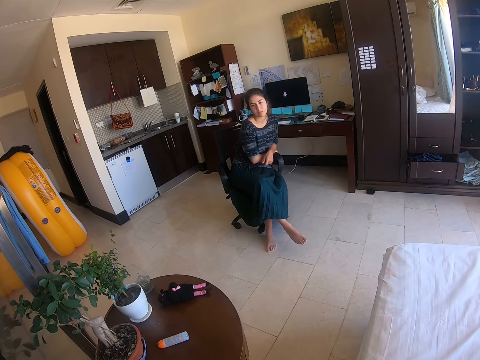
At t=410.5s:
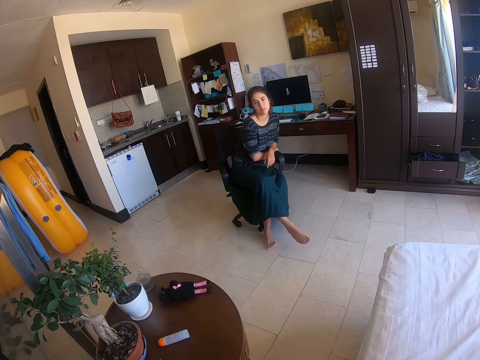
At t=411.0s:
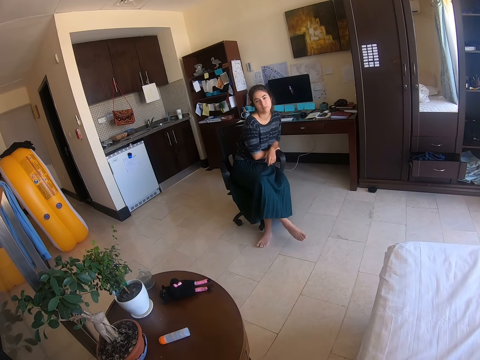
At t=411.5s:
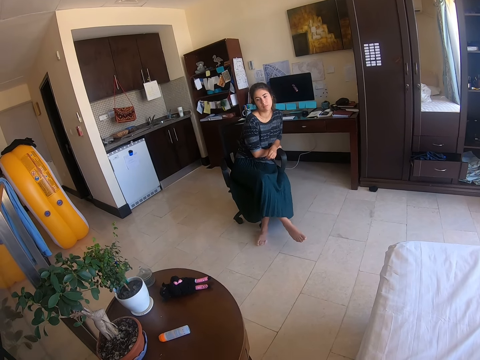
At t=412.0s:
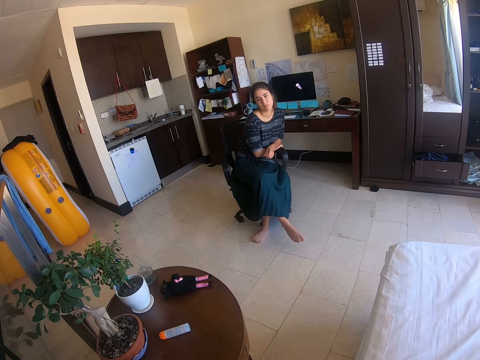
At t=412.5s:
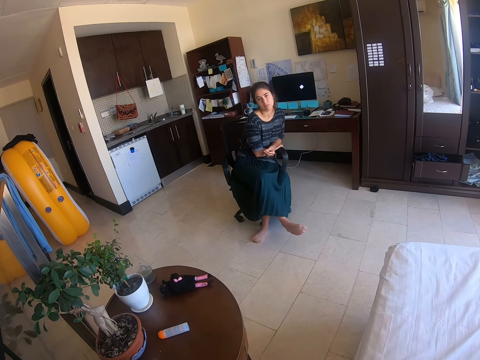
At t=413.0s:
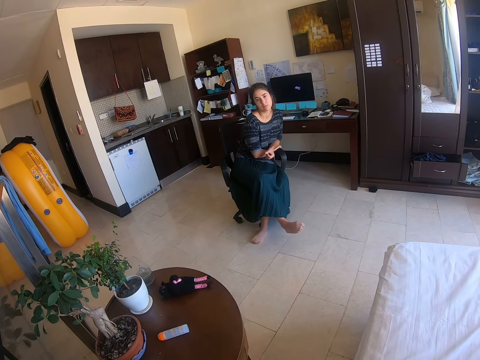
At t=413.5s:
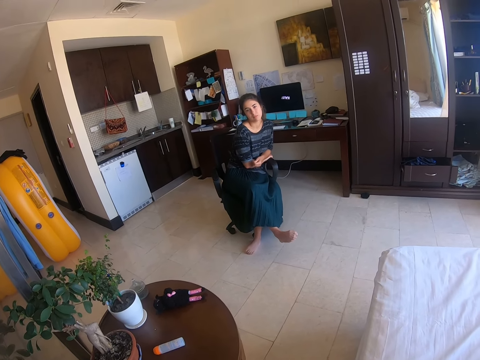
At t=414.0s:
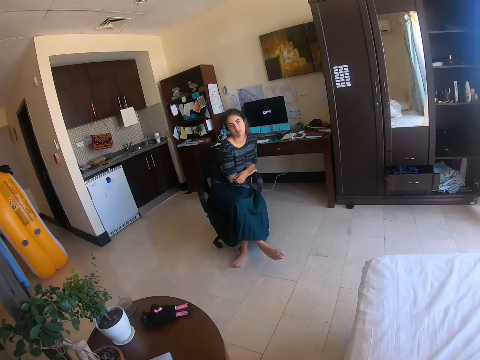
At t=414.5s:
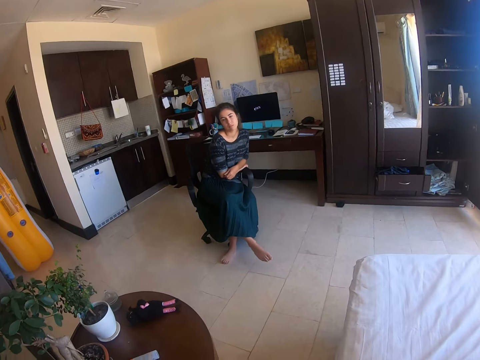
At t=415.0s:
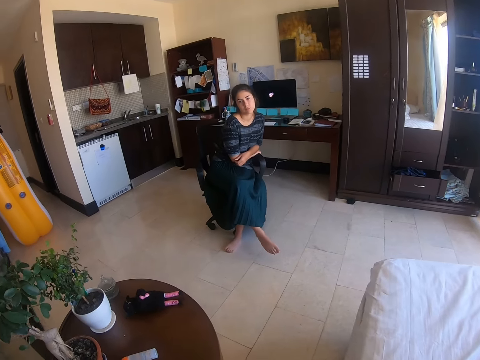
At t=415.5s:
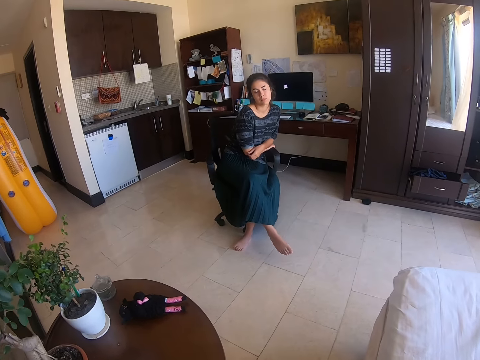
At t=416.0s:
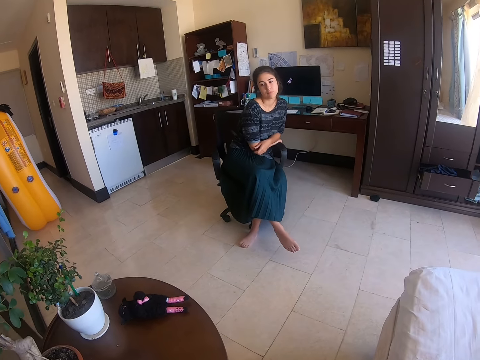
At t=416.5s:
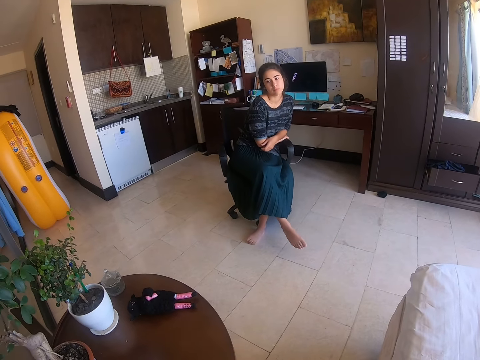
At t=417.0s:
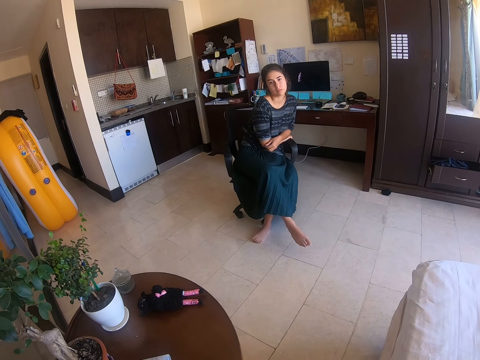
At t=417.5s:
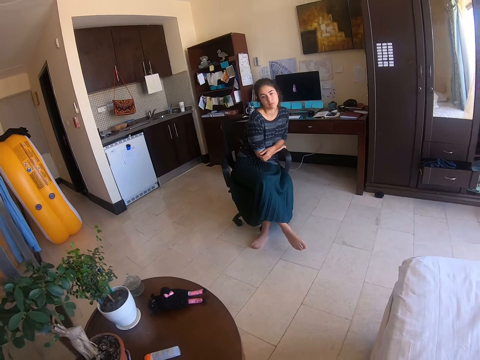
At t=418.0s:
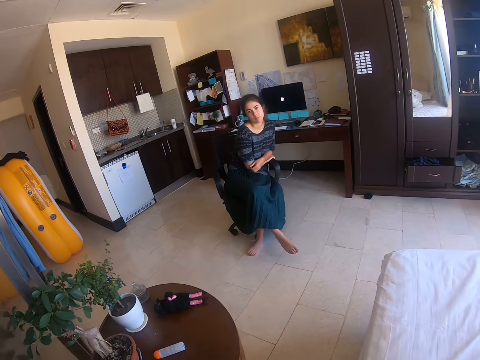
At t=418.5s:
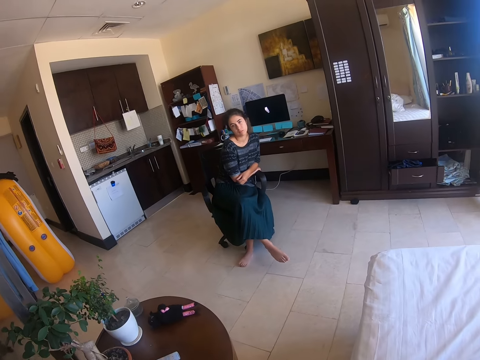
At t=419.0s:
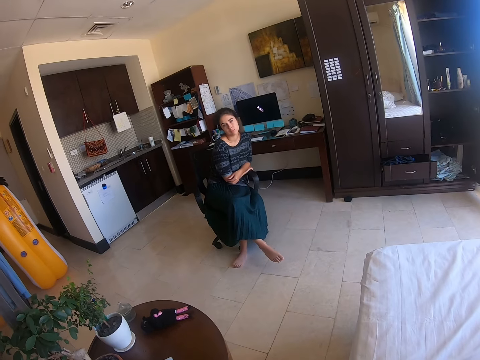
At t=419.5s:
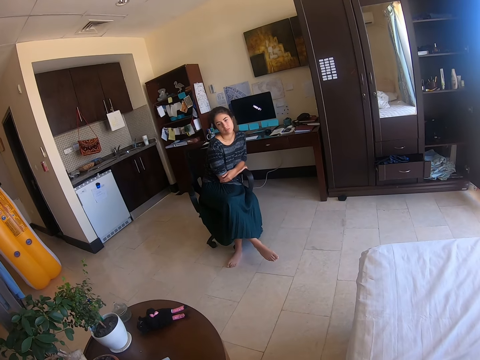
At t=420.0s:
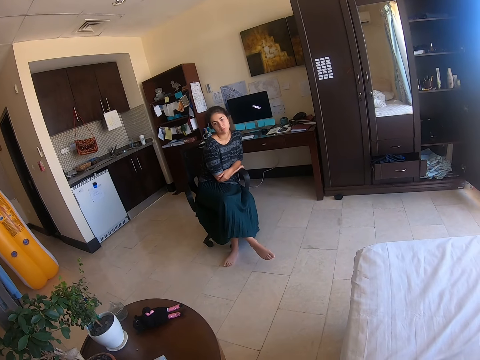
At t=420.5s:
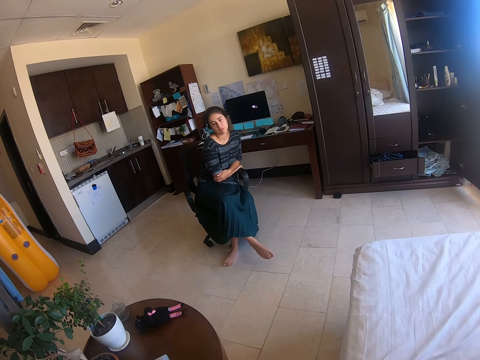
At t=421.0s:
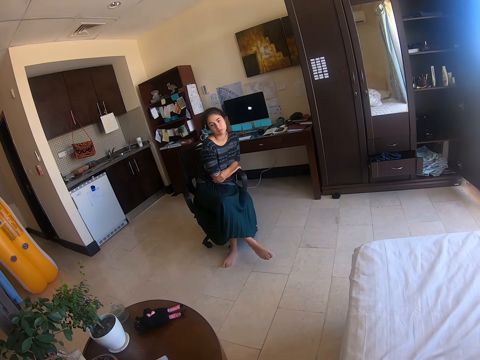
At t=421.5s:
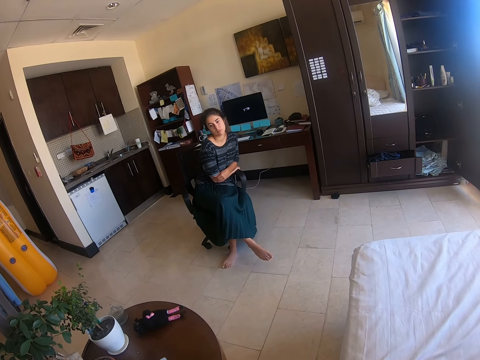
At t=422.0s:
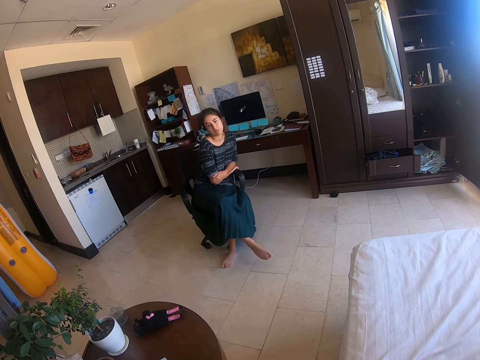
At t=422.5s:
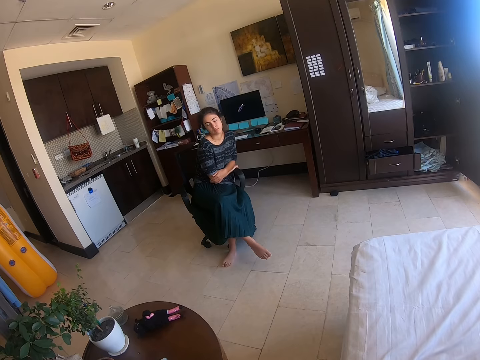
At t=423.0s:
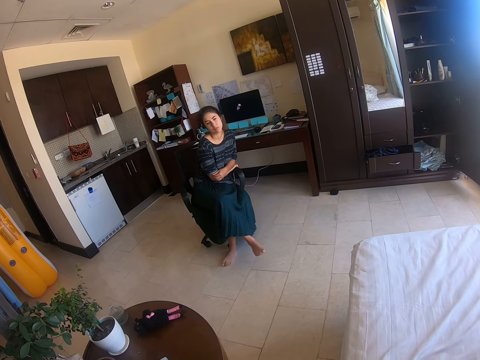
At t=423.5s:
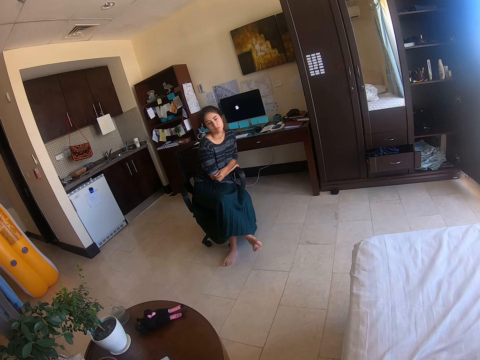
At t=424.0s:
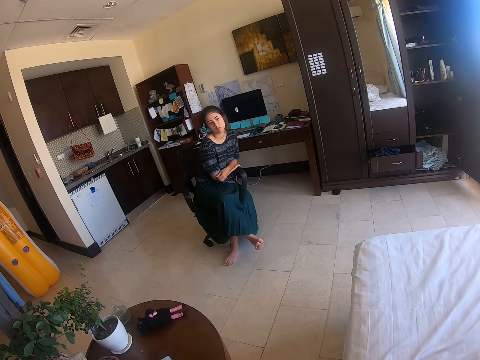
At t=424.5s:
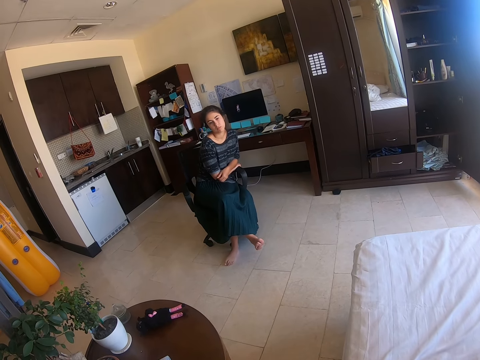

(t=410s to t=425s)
A woman aligns the legs and nods the head. The camera wearer talks to the woman.

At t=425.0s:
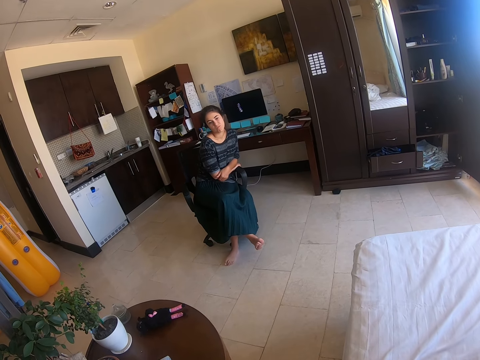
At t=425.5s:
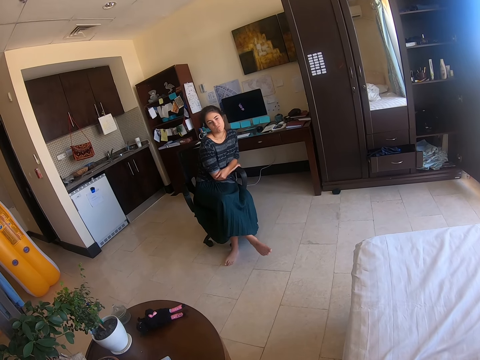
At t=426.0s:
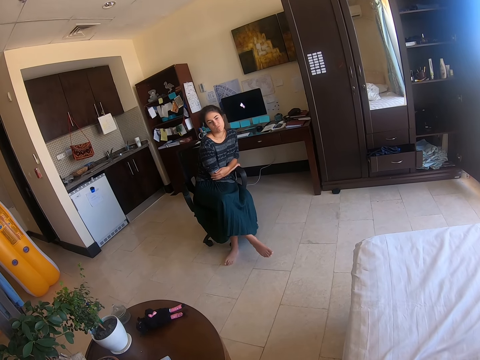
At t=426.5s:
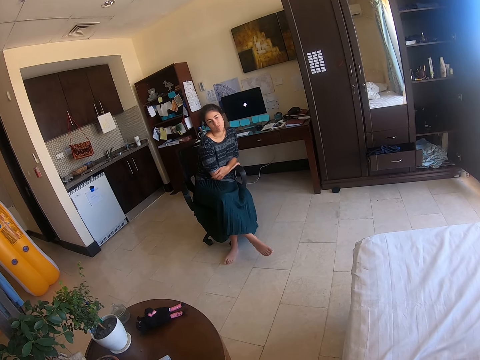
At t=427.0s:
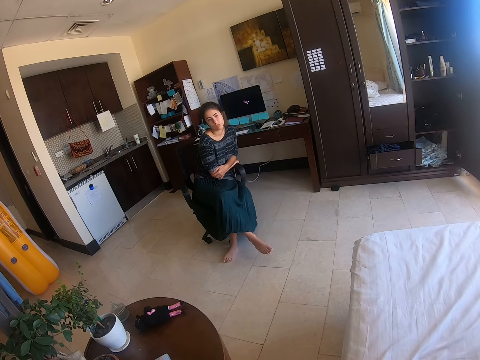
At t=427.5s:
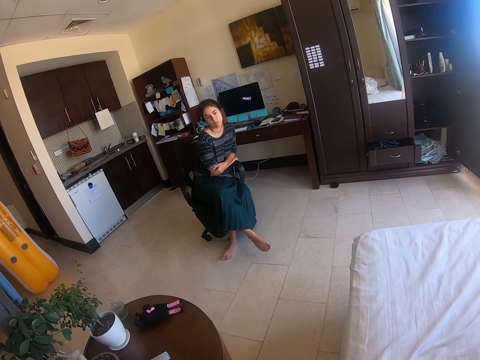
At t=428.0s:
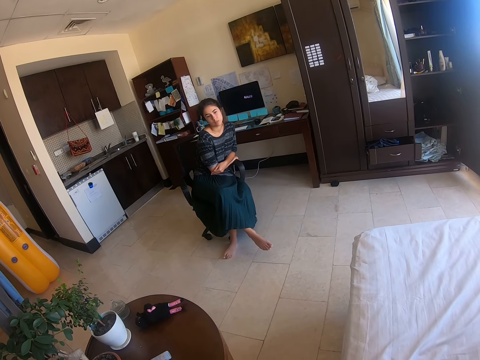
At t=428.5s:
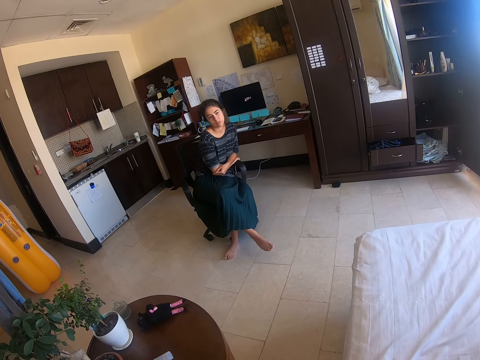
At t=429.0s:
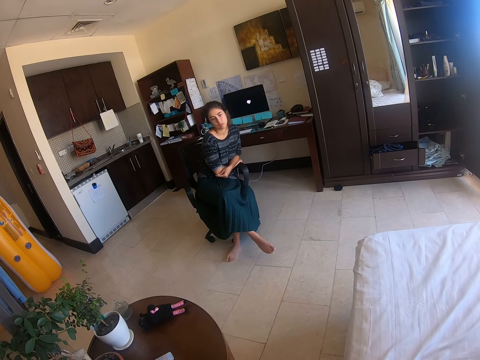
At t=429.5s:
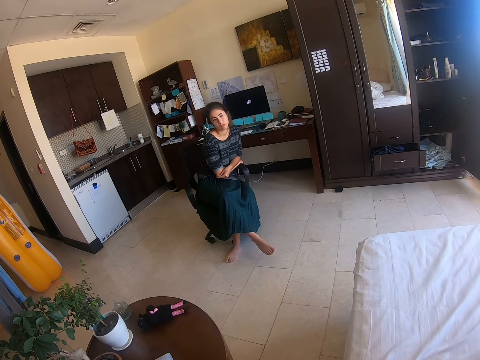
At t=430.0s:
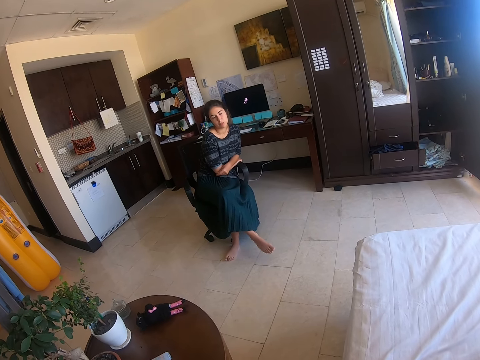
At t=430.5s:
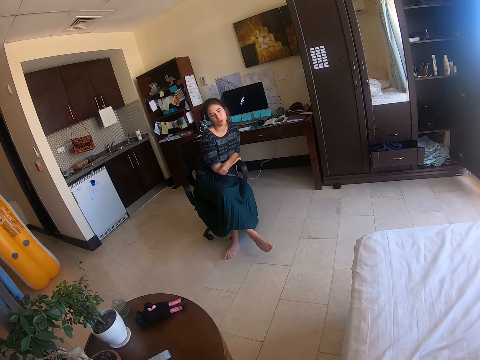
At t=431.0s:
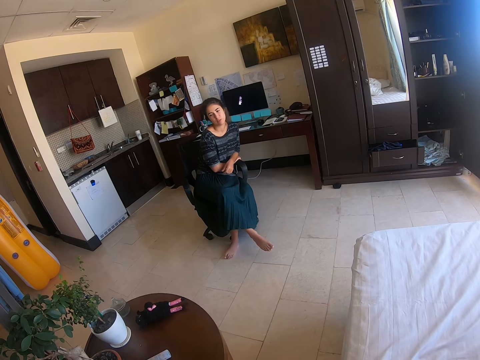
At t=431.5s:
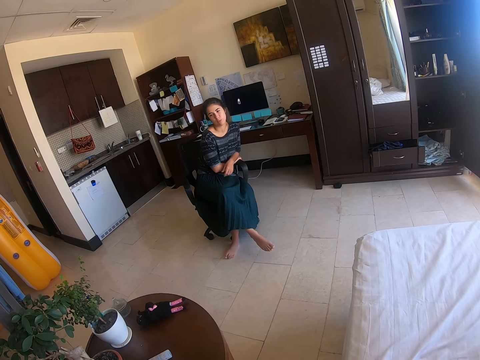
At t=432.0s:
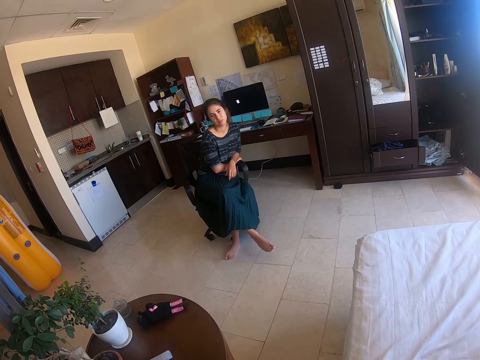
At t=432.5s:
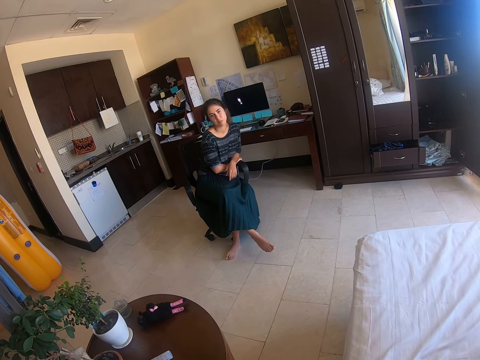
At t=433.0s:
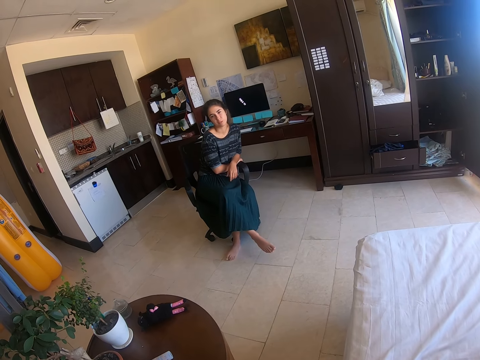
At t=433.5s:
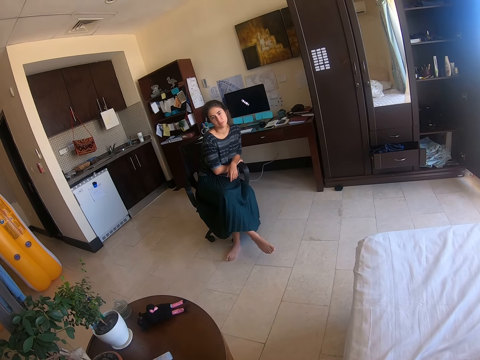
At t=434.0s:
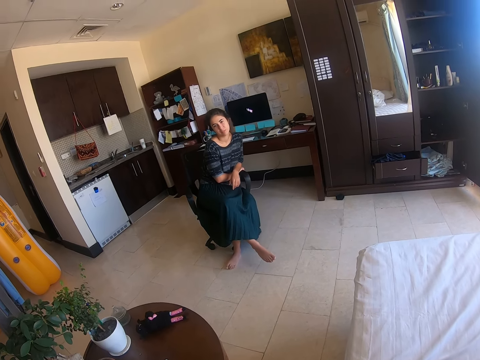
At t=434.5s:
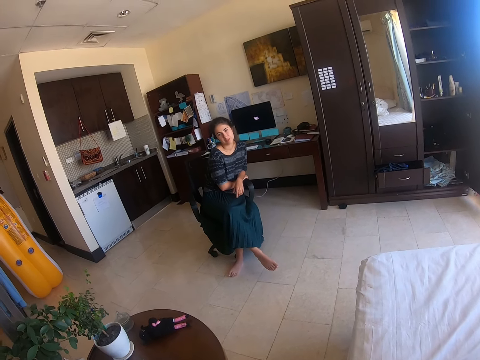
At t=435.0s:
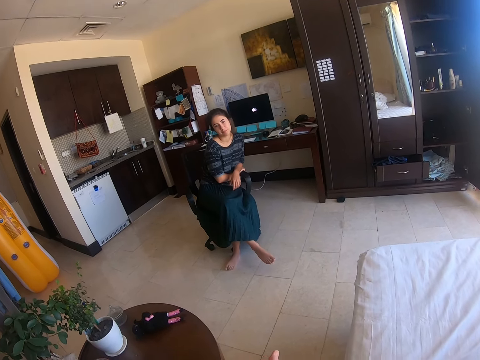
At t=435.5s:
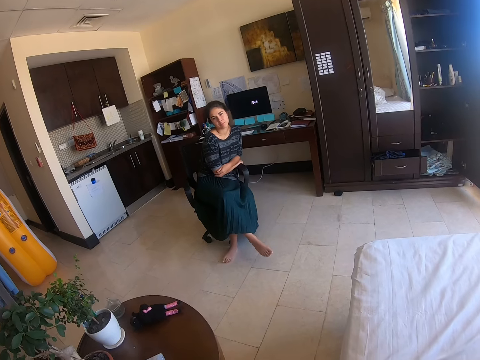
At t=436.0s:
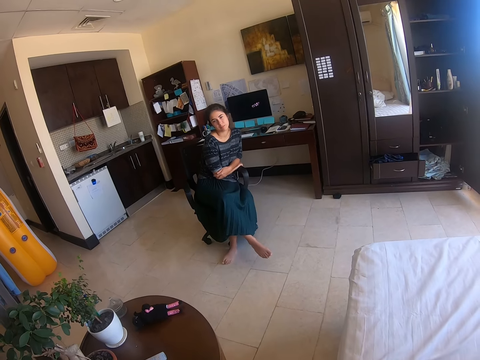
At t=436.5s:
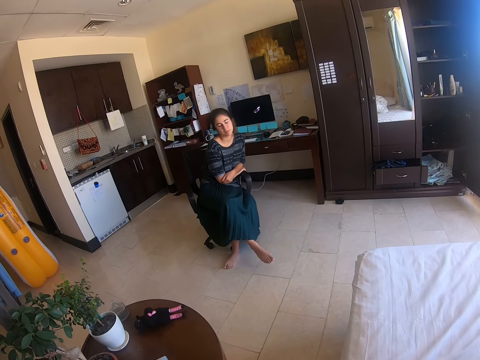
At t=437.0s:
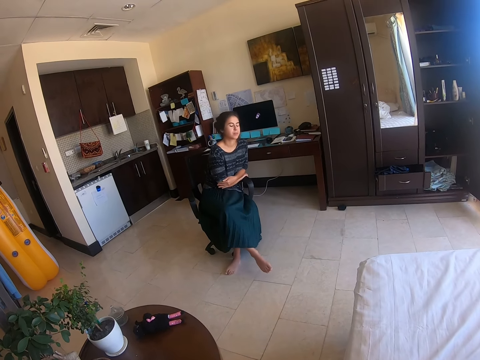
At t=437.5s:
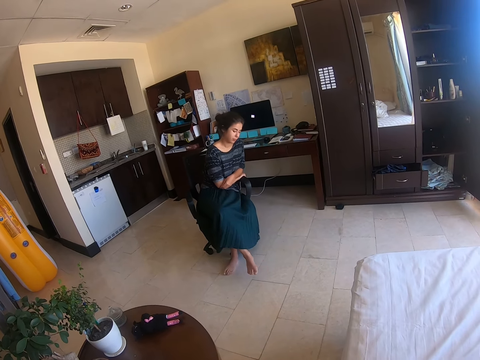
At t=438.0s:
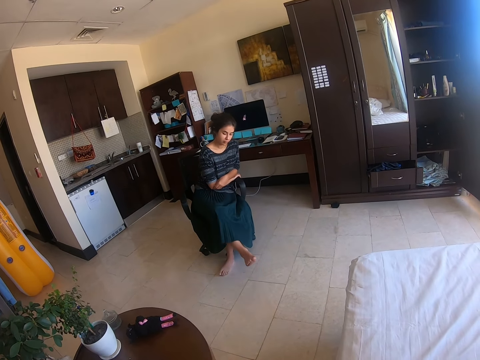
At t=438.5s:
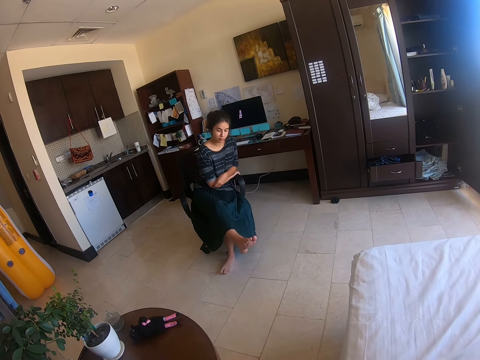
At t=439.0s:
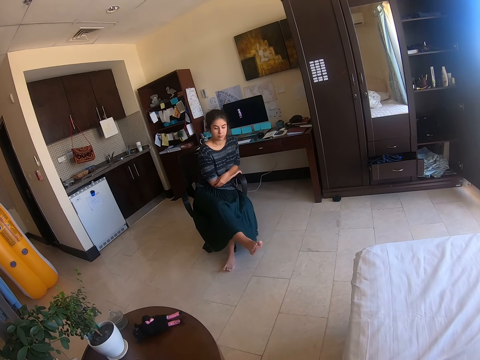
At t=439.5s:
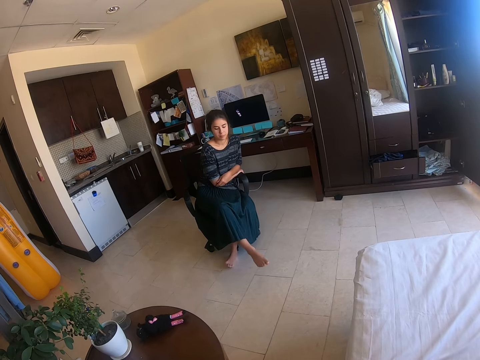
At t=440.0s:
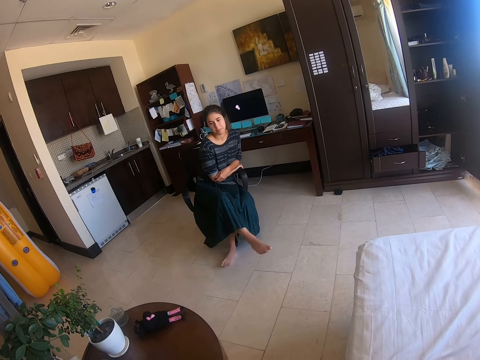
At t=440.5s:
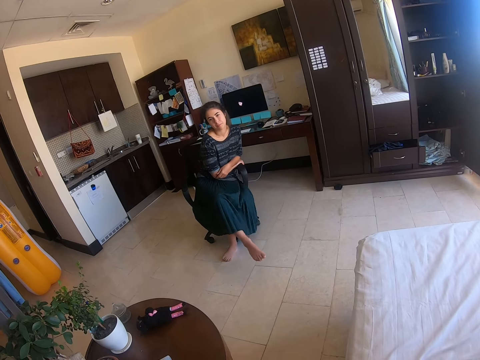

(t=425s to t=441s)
The camera wearer expresses herself with her right hand. A woman lifts a leg and sways a leg.
